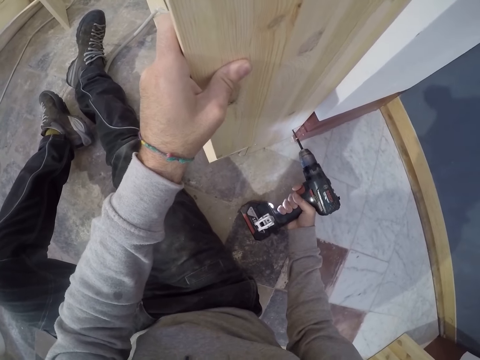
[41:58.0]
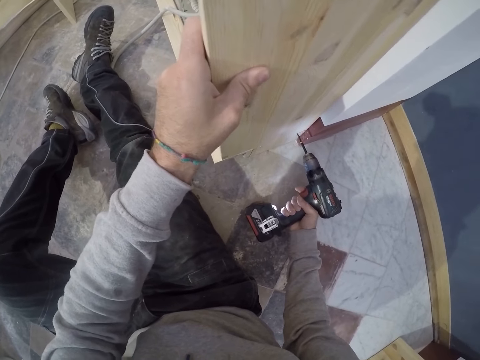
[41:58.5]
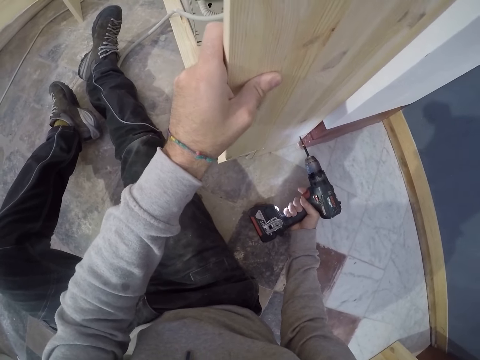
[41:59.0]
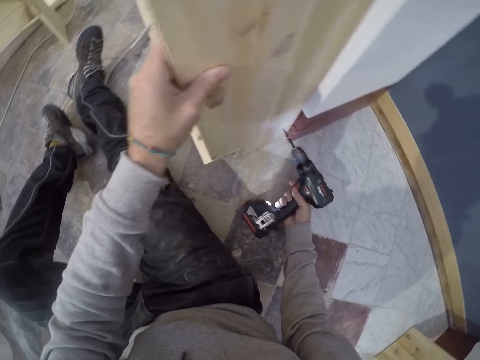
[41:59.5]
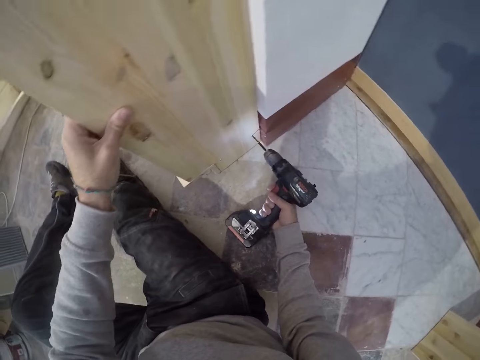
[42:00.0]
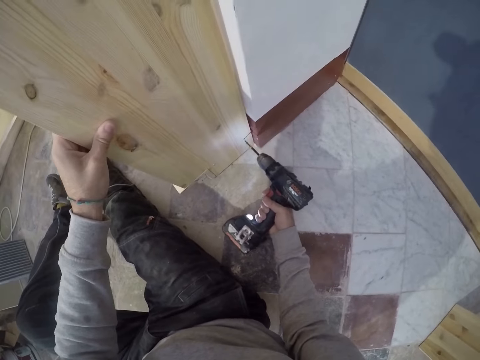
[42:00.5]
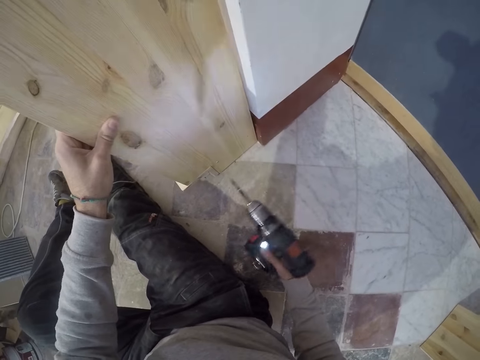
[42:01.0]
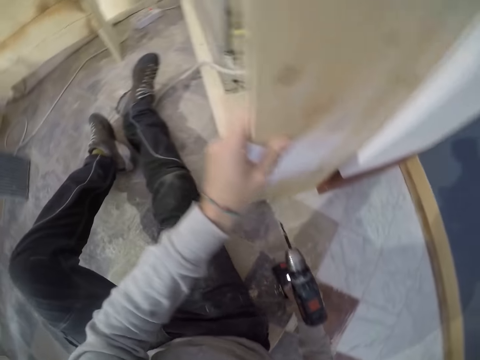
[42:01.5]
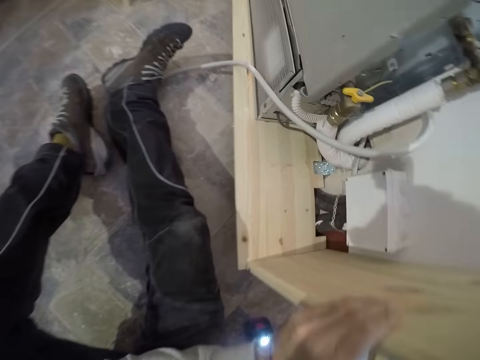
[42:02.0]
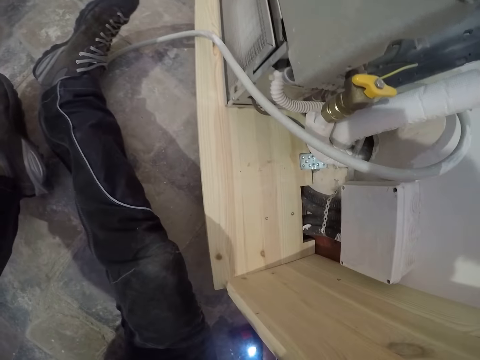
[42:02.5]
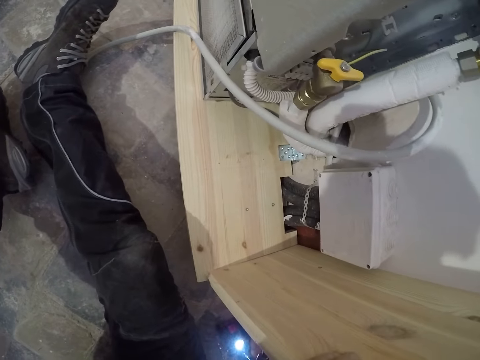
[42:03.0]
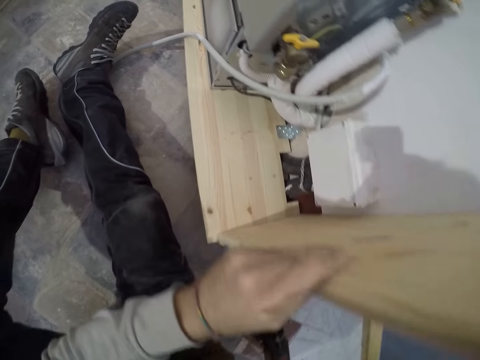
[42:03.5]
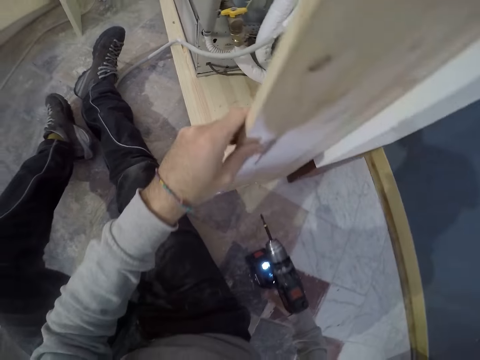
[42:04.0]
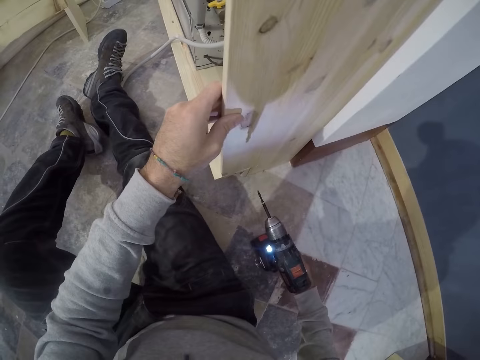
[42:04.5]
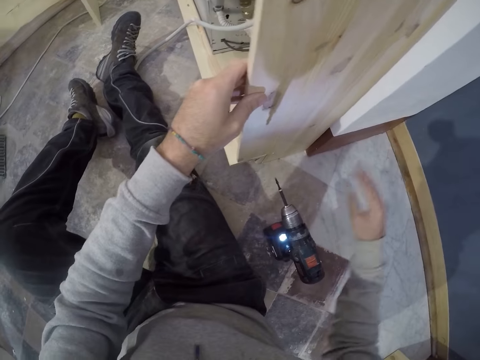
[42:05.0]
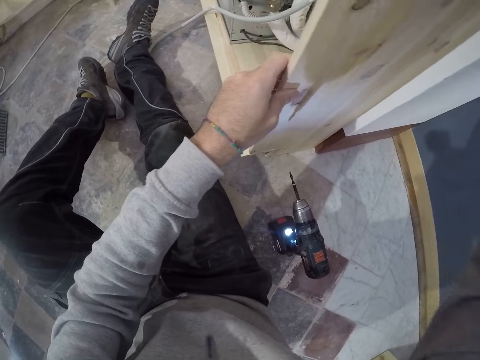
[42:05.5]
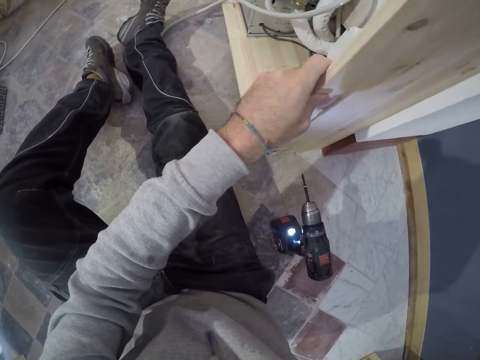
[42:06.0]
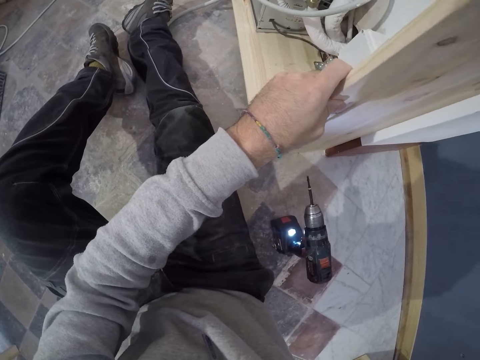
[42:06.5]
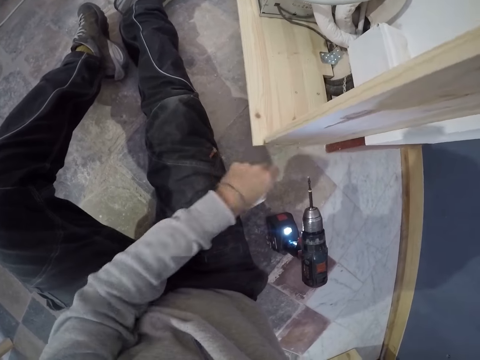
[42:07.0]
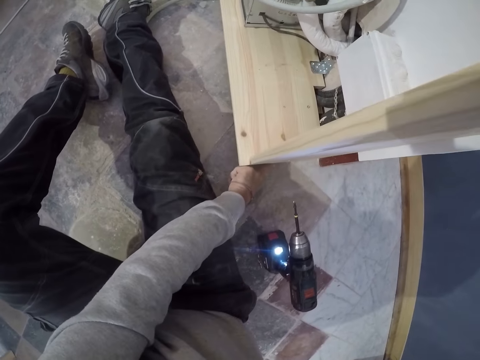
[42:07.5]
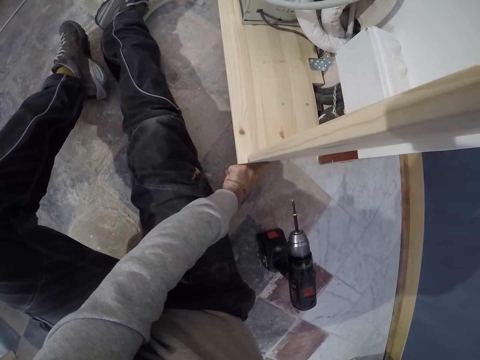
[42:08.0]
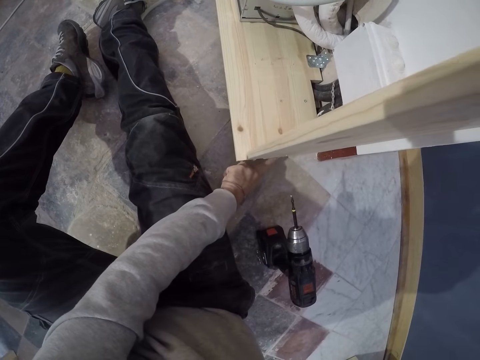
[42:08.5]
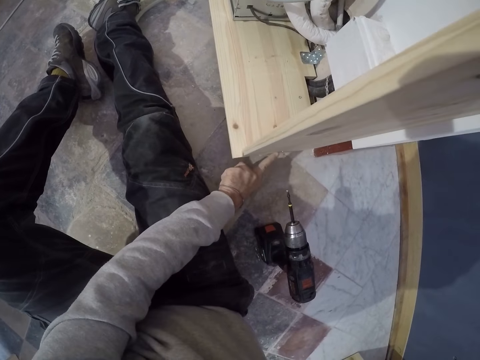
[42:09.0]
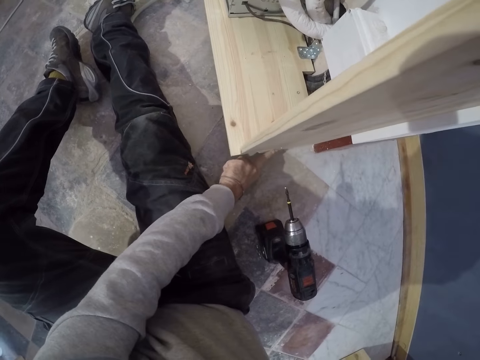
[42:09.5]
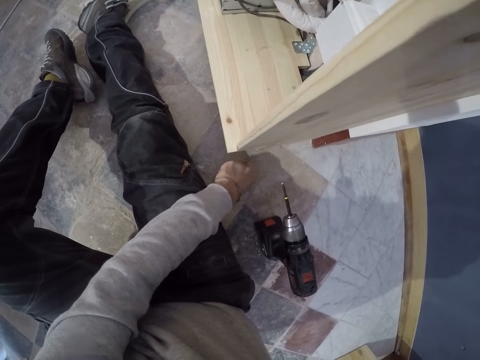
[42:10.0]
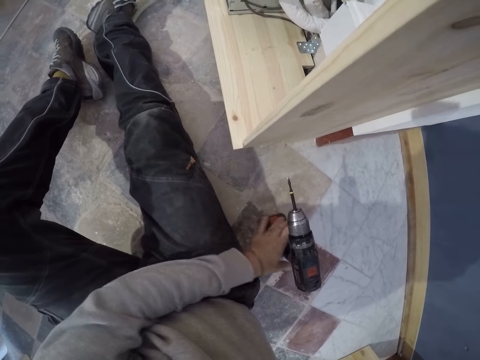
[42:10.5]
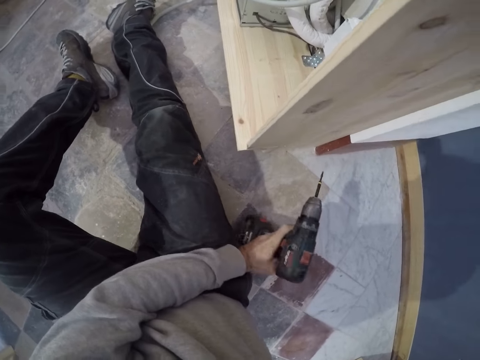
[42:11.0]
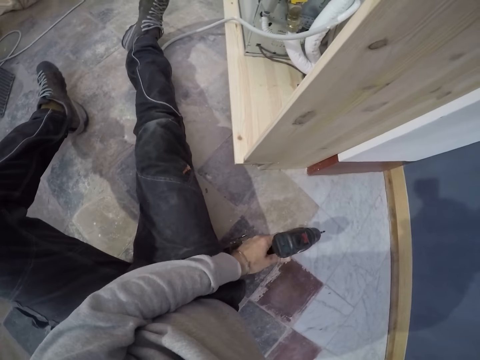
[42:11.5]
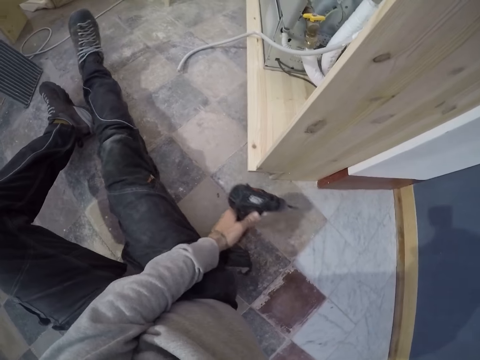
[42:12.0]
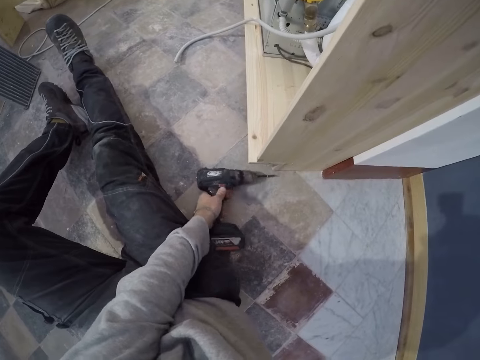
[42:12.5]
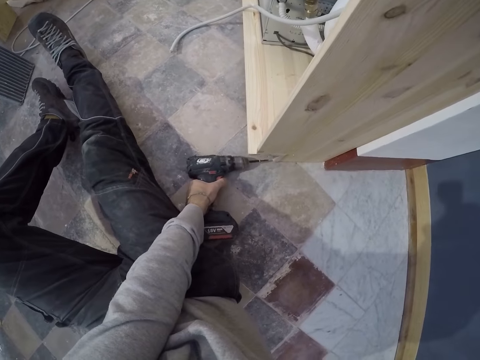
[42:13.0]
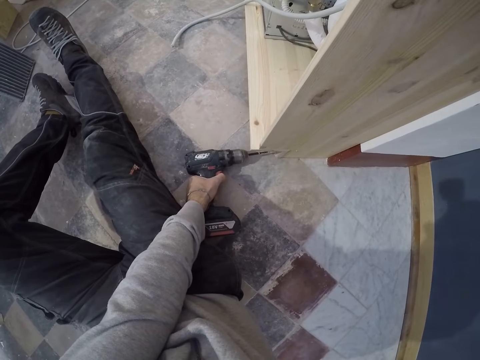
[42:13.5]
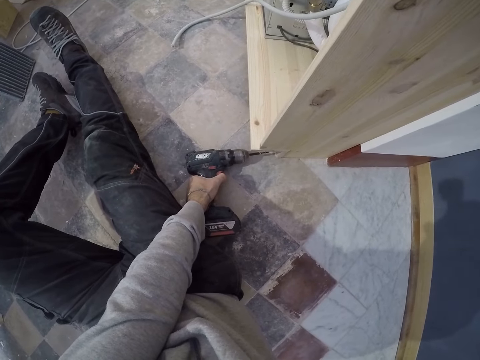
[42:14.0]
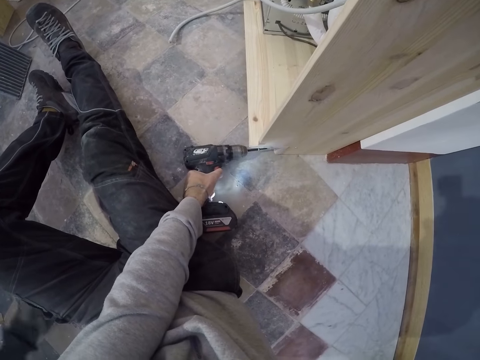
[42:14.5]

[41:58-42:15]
The camera wearer places the drill in his right hand on the floor. He puts down the power drill. He holds on to a wood plank. He picks up a screw from the floor. He picks up the power drill from the floor with his left hand. He fastens a nail into the shelf with the drill in his left hand.

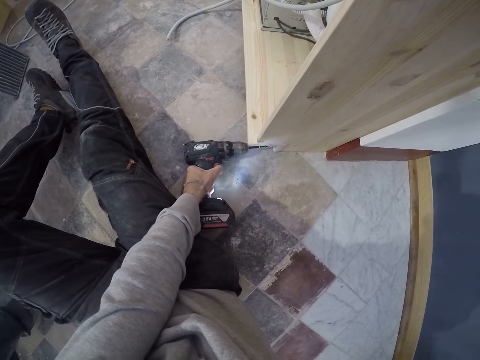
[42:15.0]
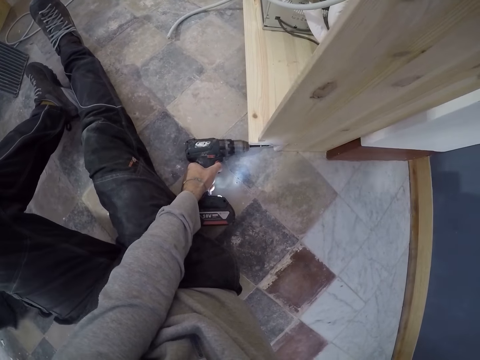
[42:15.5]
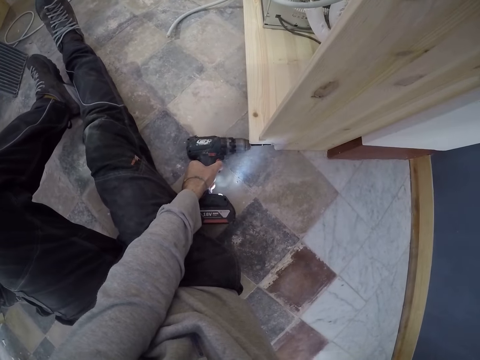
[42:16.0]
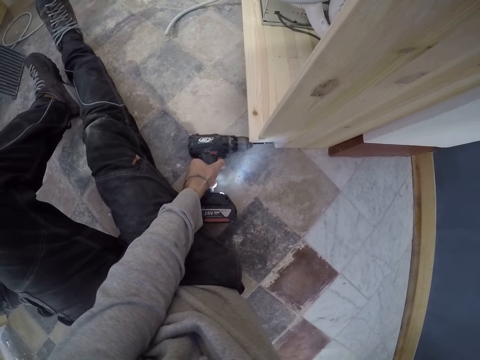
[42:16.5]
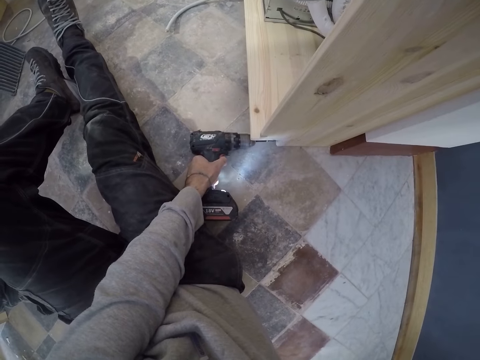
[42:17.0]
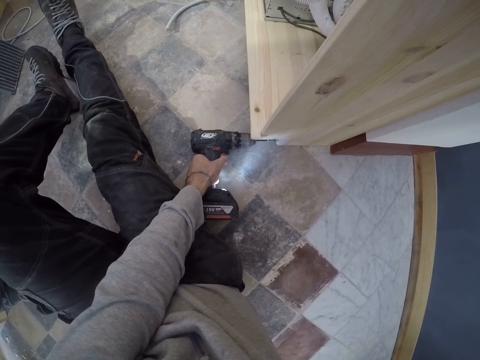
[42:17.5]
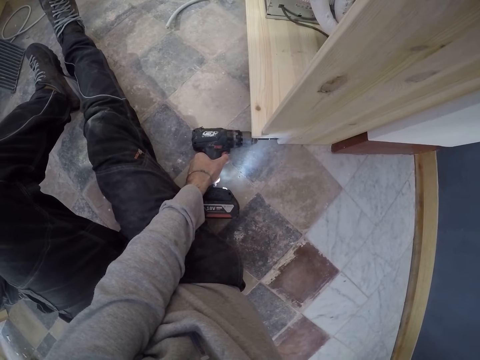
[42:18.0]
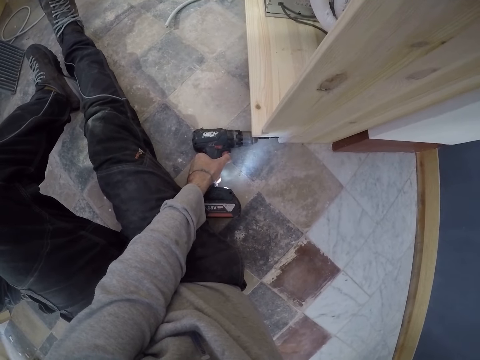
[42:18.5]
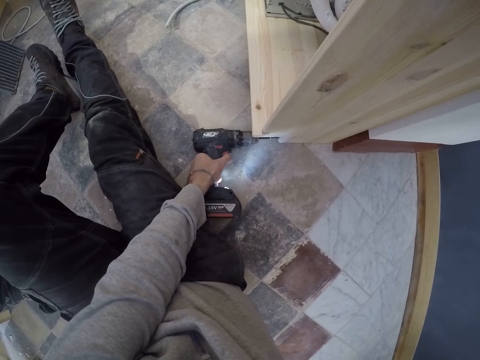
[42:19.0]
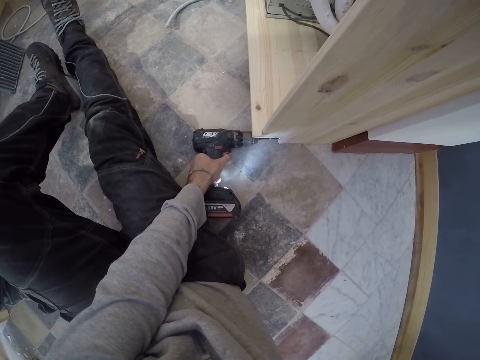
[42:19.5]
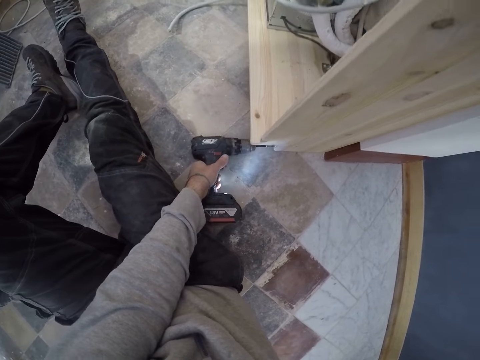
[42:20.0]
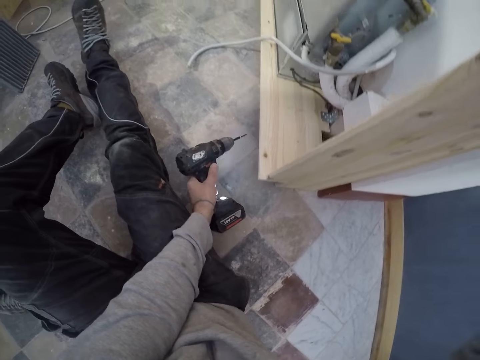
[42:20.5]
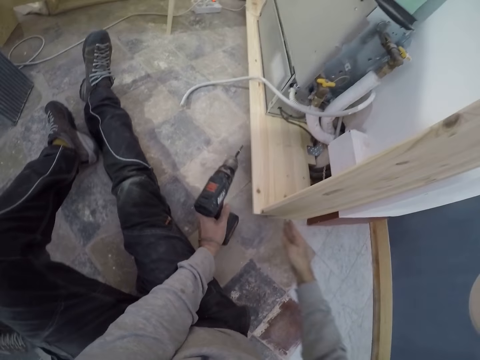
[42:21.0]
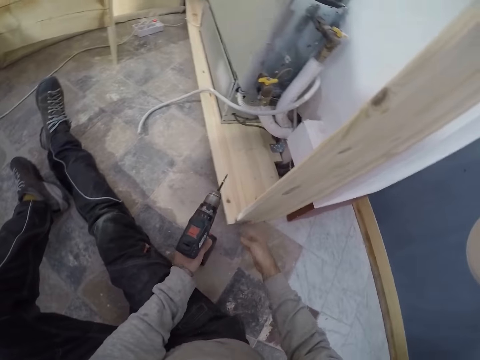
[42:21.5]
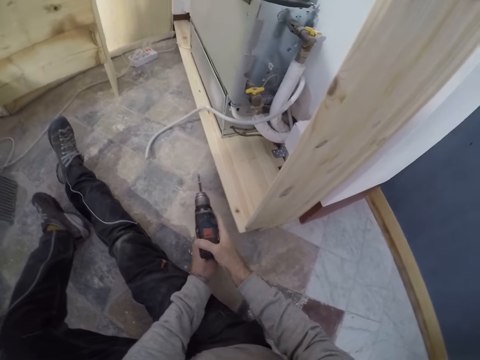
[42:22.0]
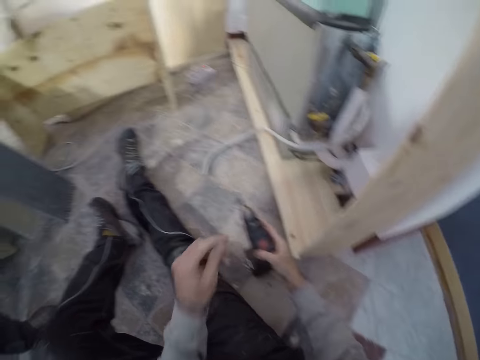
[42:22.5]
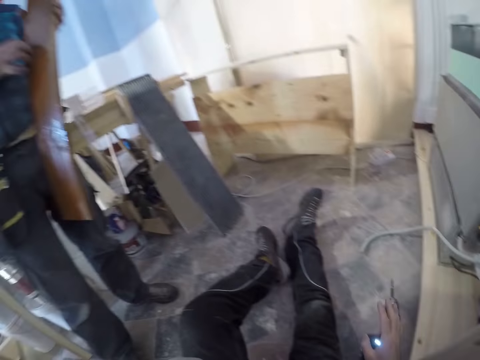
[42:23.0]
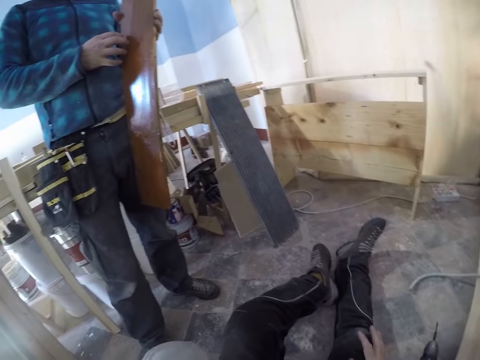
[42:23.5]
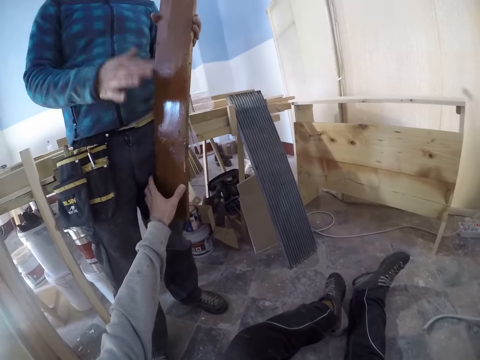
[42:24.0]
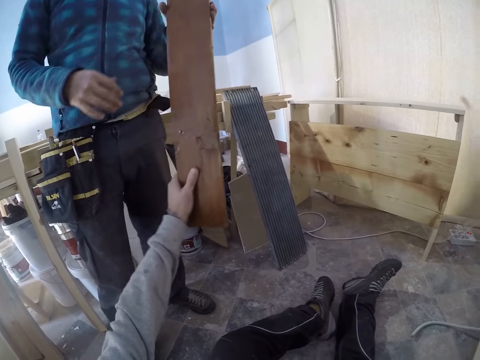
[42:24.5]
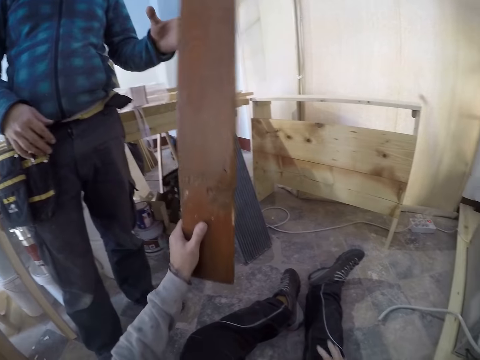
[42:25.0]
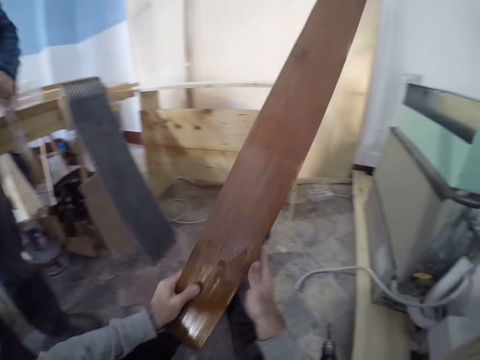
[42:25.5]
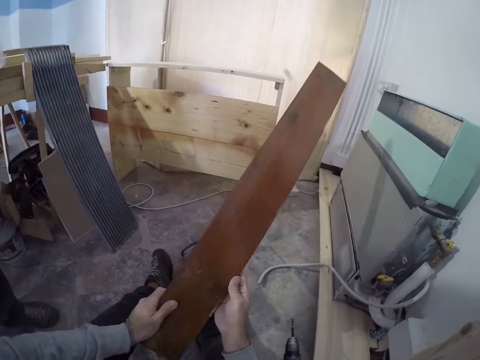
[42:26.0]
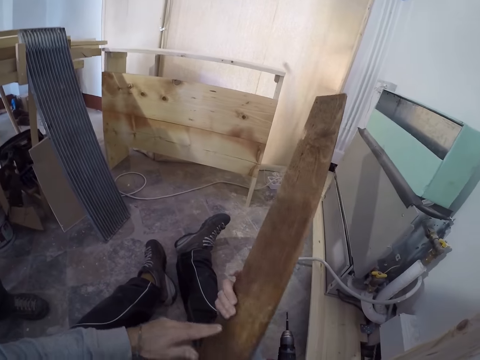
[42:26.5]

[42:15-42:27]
The camera wearer places the power drill on the floor. He interacts with a man. He takes a piece of wood from the man with his left hand.
